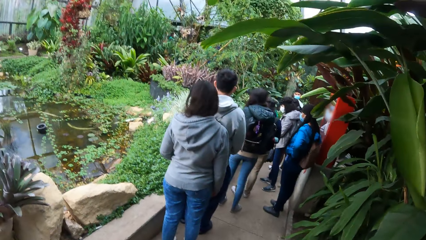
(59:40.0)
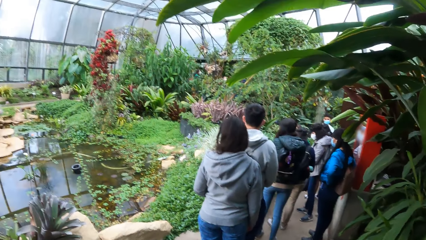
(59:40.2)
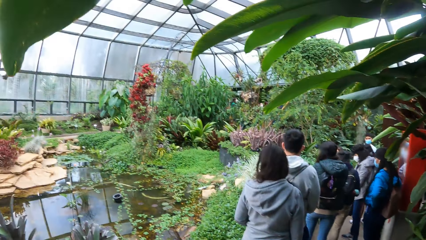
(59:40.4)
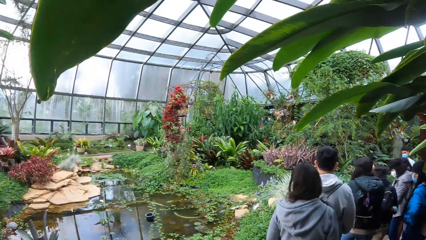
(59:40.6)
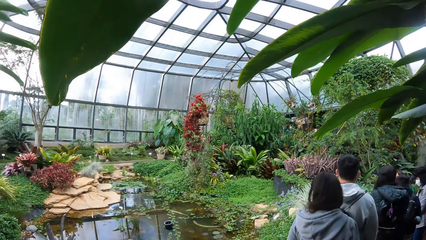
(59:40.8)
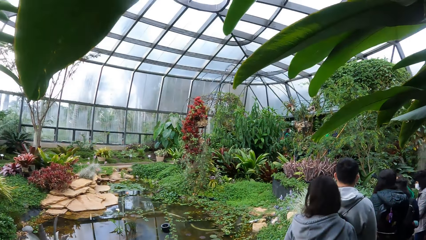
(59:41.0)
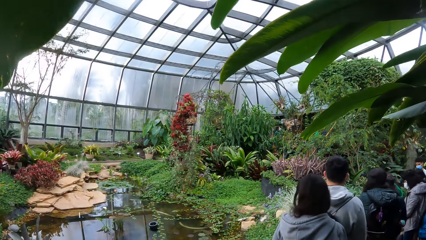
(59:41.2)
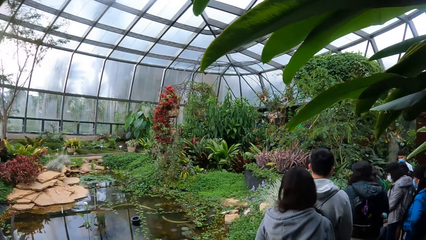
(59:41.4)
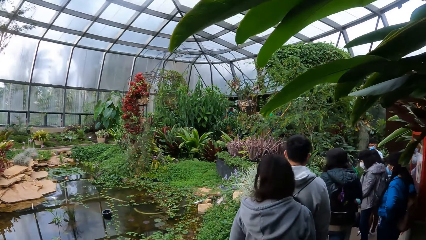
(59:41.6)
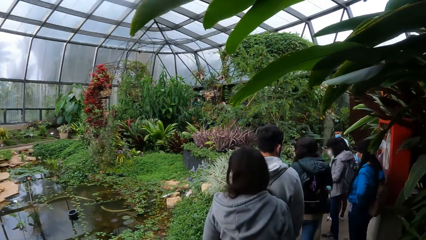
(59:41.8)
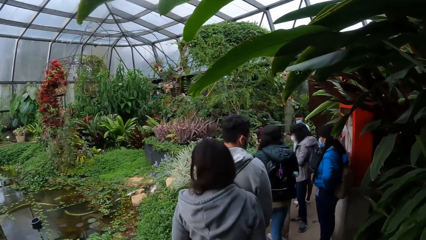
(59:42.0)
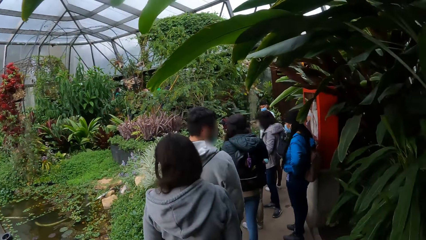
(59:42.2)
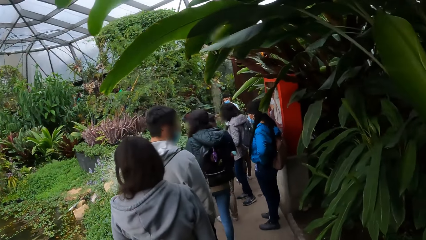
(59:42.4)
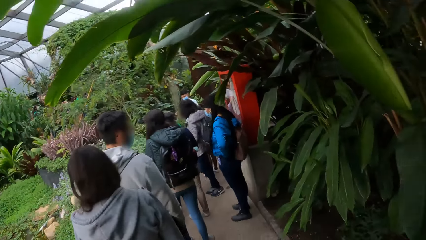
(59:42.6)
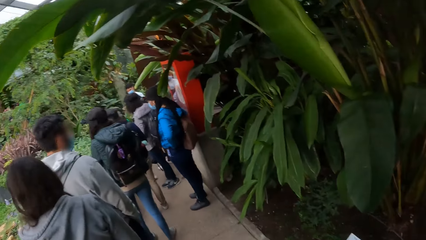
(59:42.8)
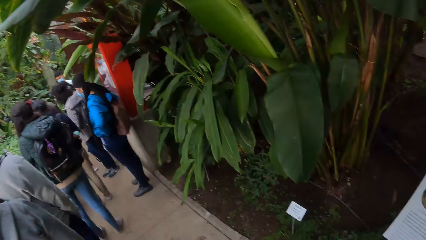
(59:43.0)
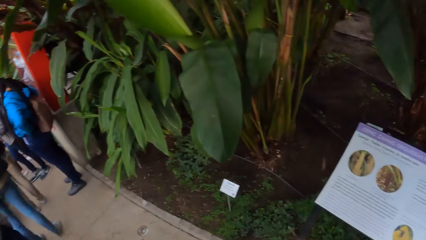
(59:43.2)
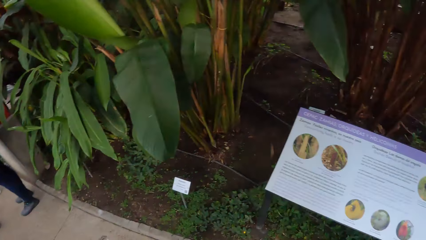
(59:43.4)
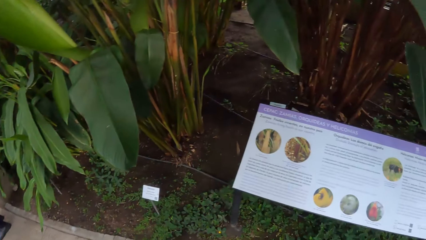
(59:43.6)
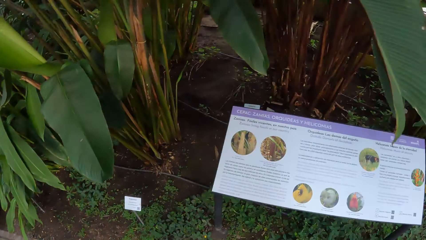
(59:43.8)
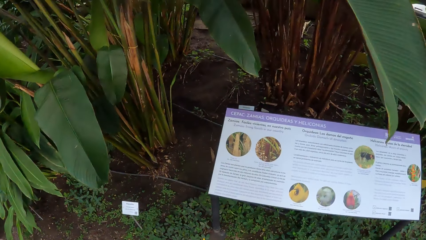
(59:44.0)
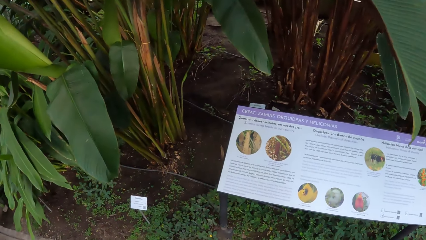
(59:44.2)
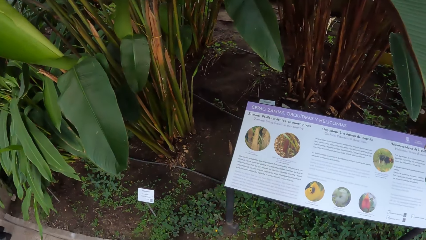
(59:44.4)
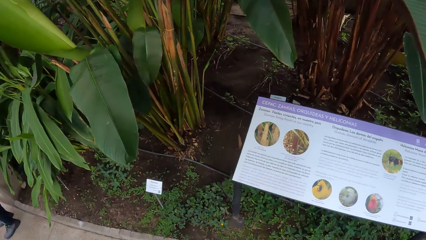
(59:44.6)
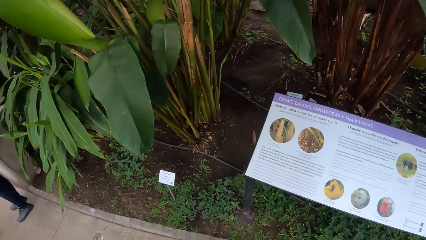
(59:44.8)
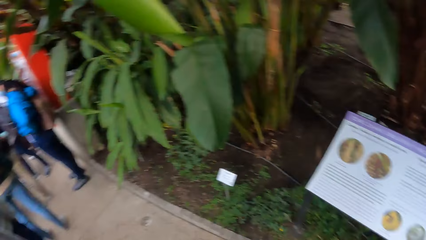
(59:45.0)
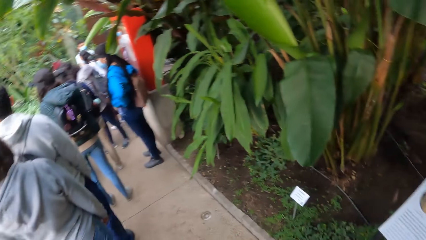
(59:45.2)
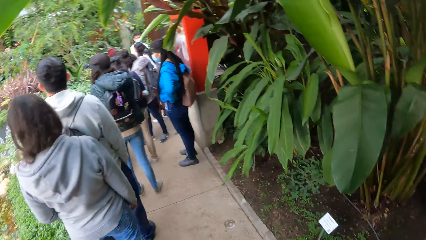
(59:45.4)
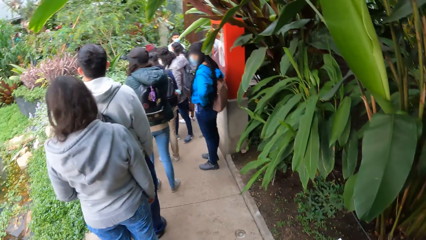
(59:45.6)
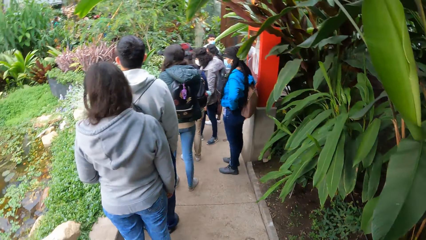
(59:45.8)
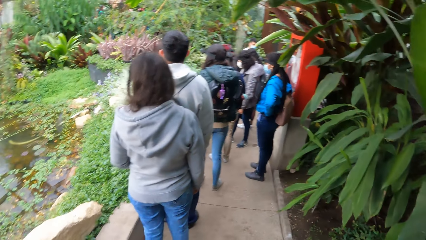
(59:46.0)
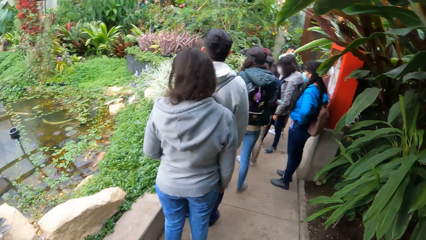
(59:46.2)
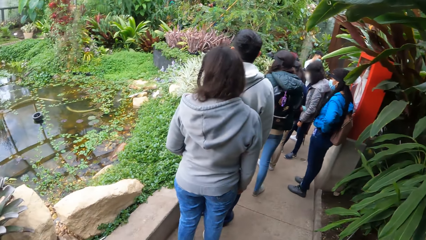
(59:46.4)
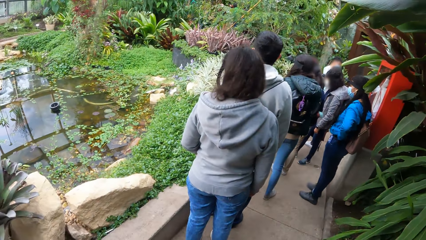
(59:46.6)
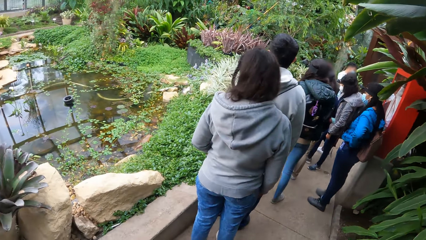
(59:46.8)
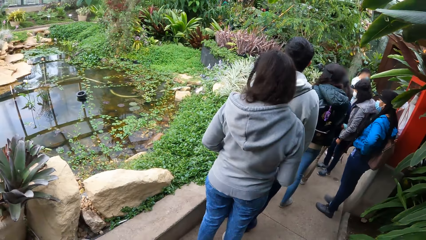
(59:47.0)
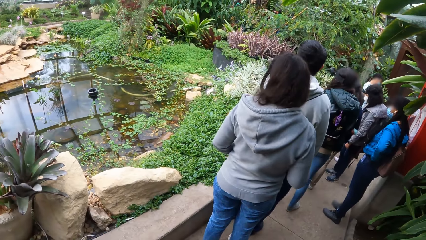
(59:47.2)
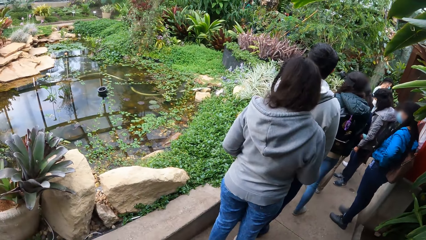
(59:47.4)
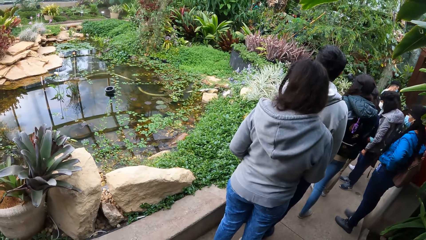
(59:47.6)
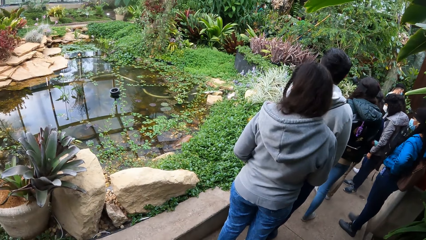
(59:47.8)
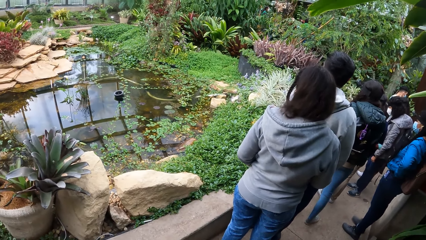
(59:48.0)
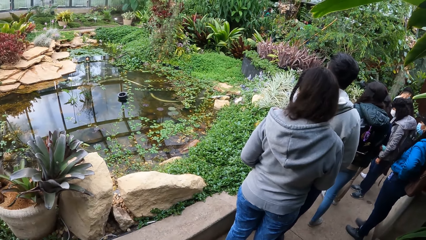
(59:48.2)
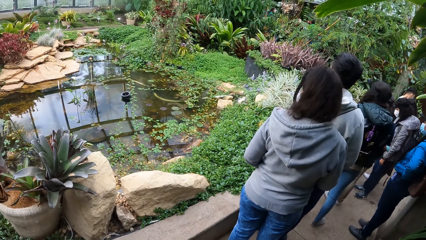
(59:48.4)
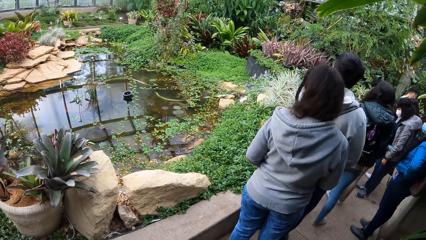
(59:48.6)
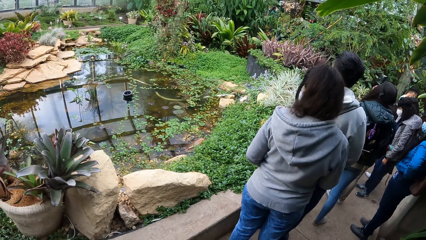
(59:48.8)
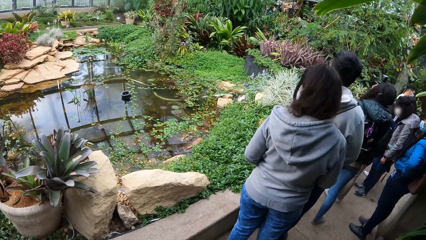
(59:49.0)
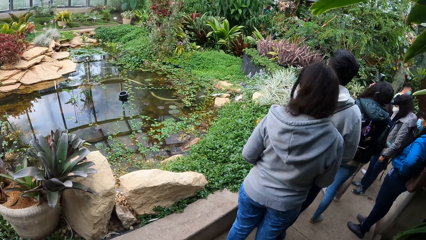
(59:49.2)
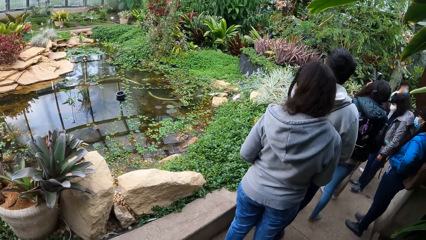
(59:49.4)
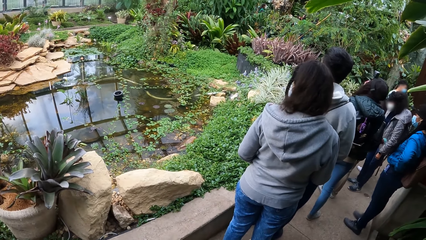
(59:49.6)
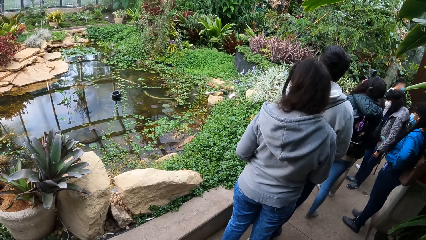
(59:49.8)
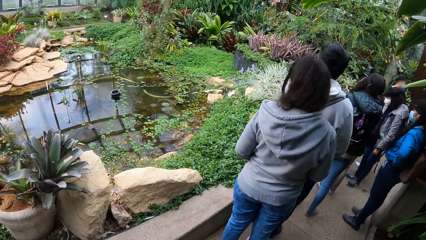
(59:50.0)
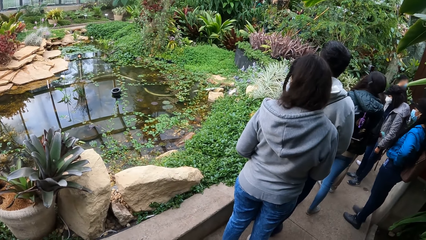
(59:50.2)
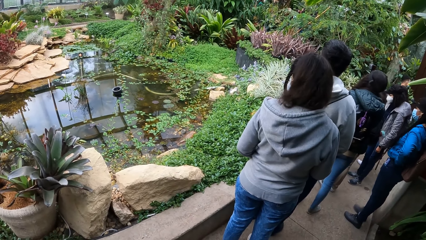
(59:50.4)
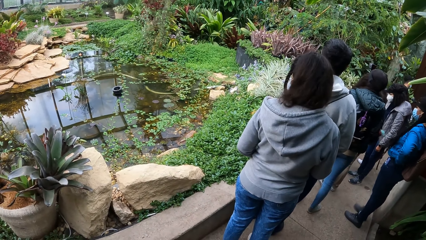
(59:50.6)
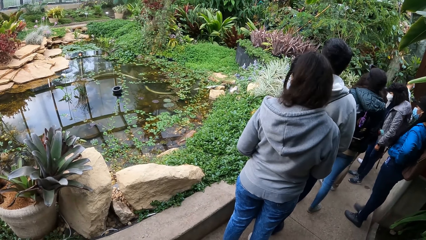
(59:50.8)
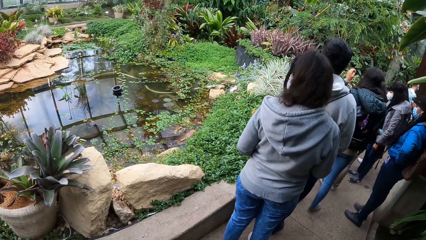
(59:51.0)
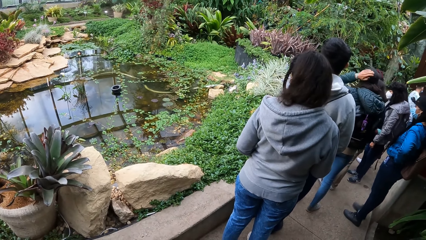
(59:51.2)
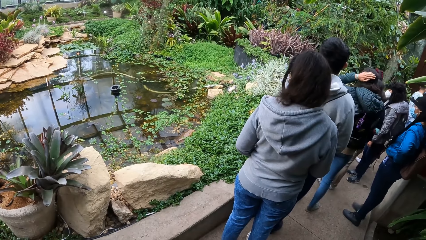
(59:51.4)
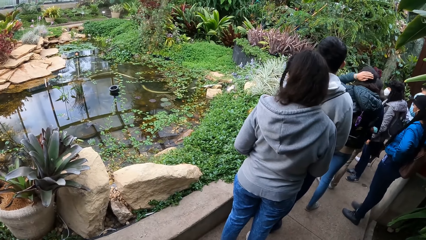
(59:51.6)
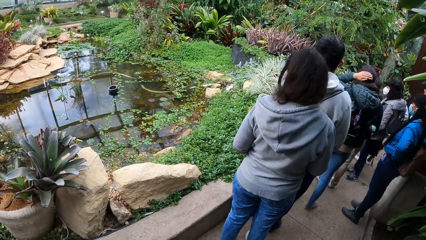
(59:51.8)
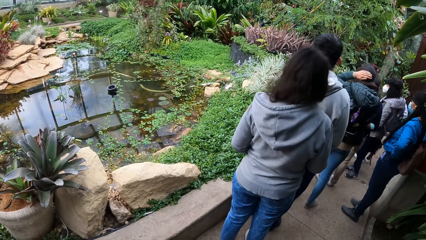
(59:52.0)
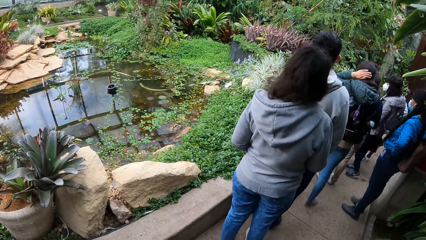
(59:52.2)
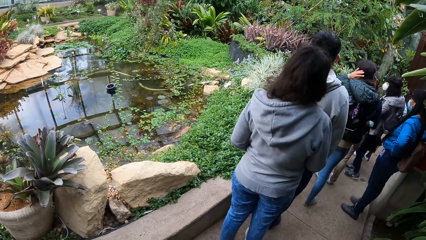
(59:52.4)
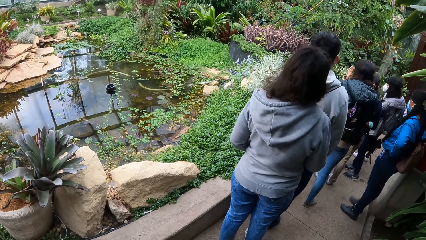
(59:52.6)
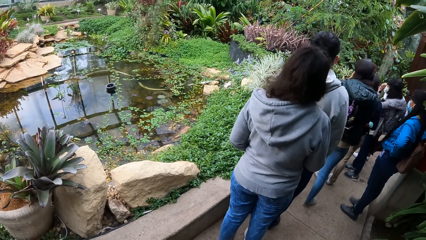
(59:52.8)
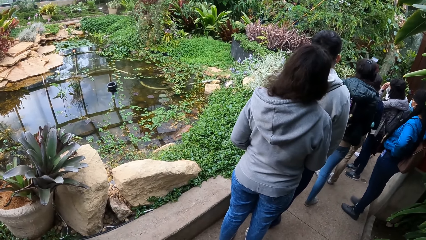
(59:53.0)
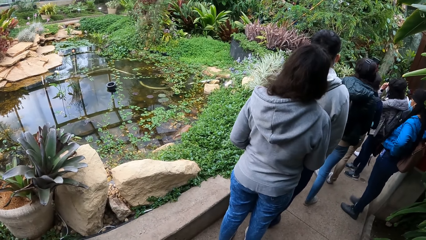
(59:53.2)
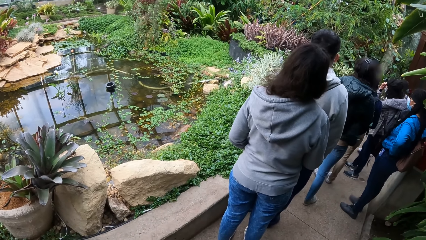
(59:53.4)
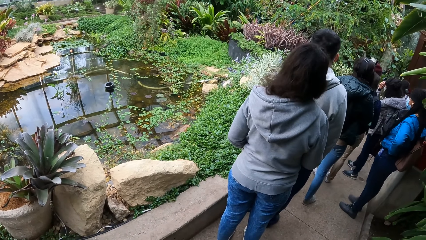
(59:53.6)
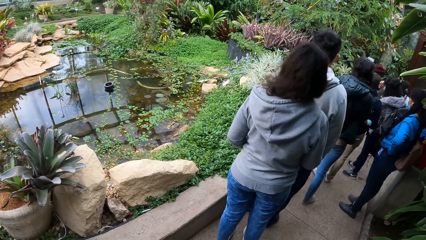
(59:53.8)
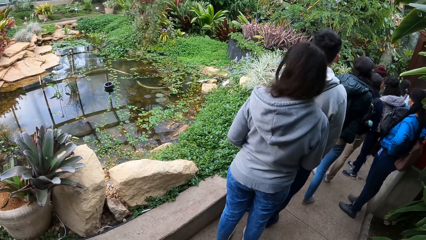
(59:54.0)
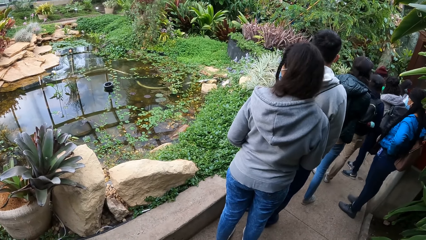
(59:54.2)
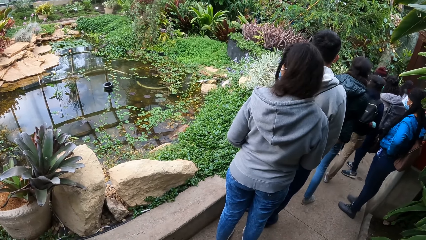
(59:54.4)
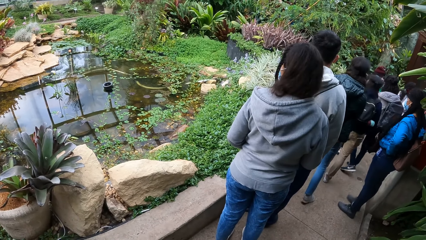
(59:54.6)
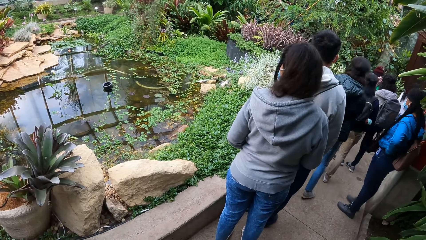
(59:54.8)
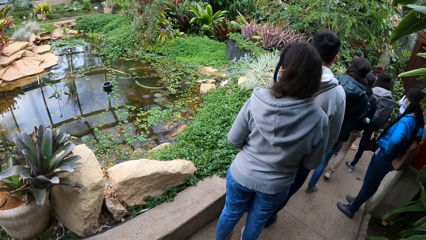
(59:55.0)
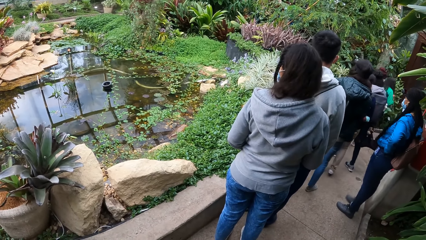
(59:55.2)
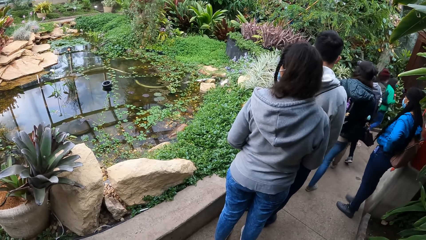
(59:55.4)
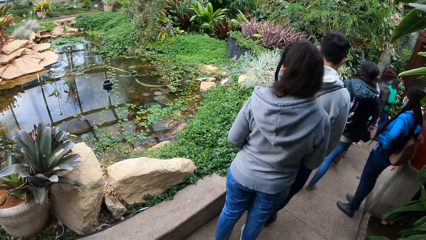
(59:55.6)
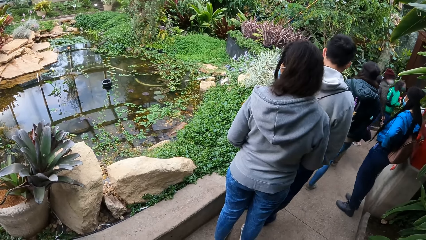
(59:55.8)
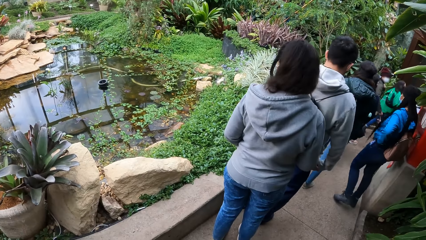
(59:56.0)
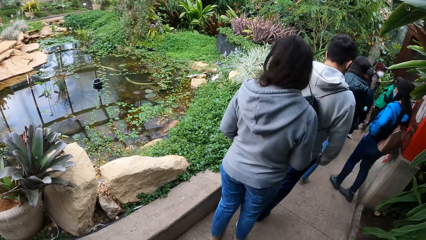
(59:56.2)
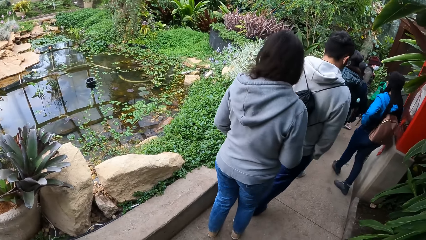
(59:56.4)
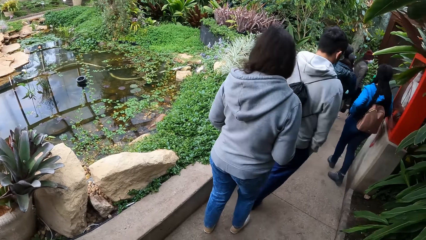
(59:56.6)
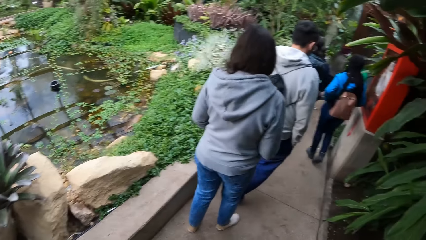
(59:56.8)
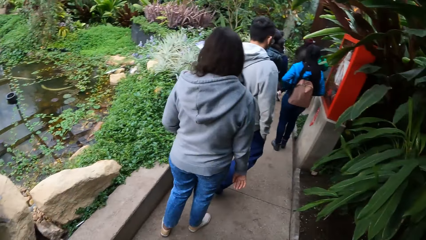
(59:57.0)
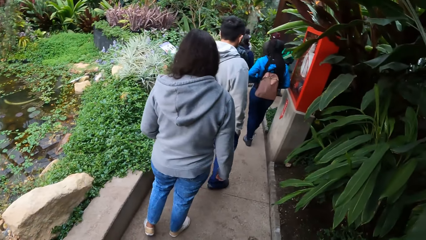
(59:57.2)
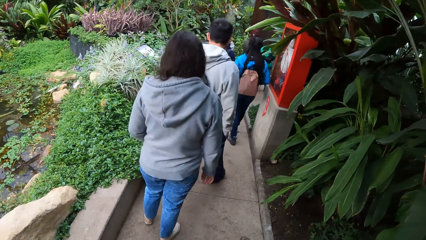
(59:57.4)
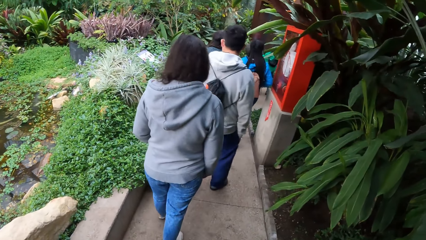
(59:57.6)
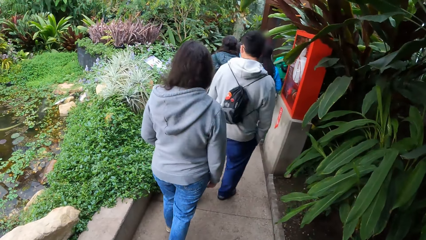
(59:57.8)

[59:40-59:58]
The camera wearer looks around. The group of people walks into a building in the garden.
